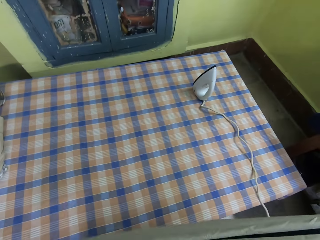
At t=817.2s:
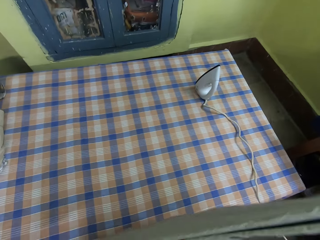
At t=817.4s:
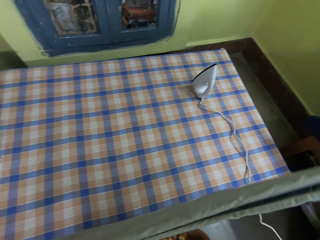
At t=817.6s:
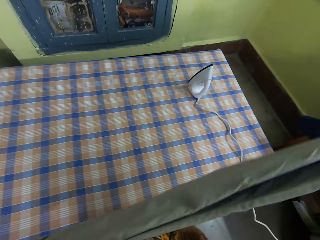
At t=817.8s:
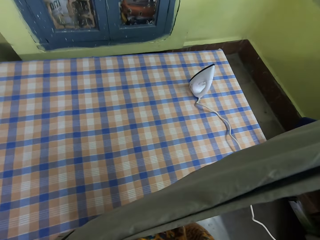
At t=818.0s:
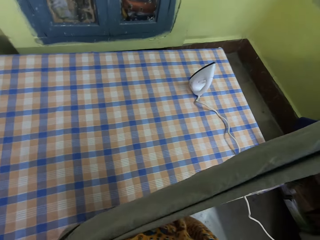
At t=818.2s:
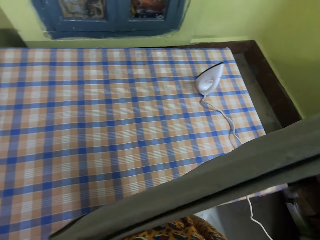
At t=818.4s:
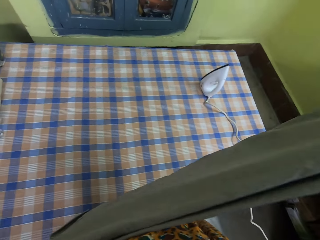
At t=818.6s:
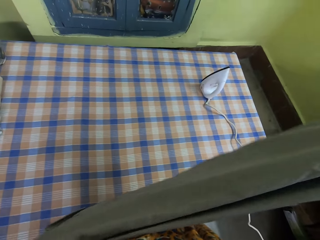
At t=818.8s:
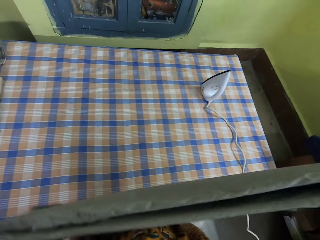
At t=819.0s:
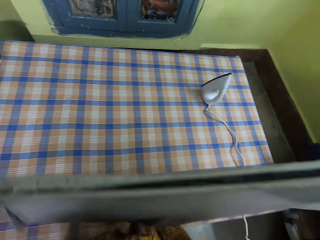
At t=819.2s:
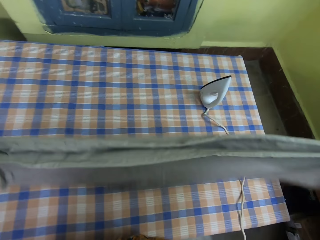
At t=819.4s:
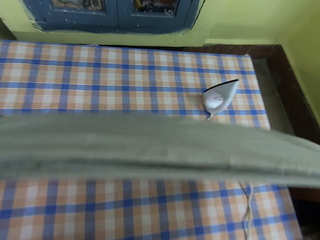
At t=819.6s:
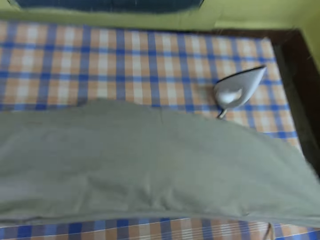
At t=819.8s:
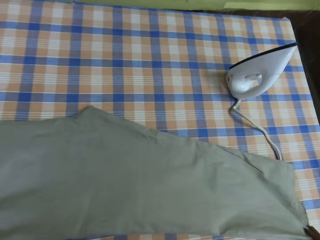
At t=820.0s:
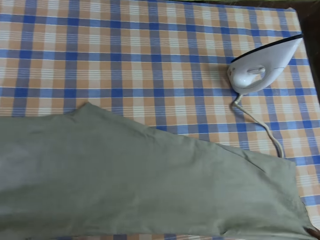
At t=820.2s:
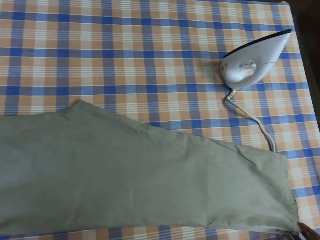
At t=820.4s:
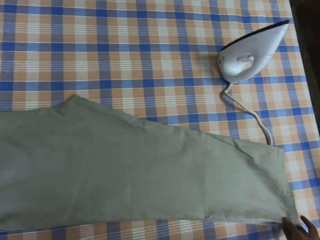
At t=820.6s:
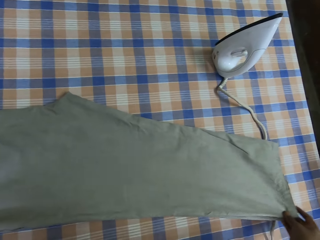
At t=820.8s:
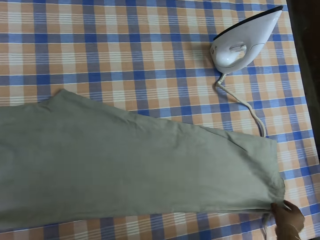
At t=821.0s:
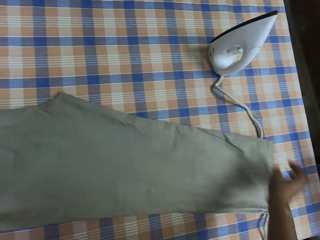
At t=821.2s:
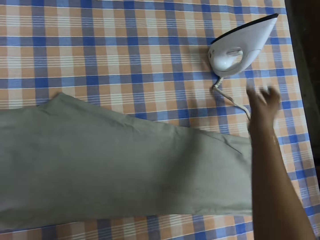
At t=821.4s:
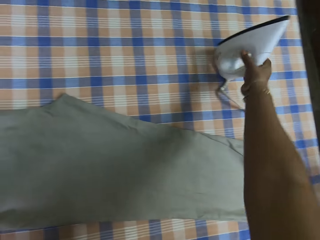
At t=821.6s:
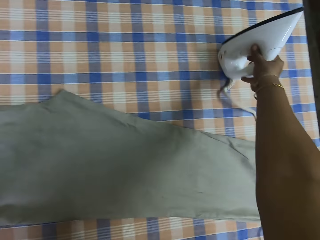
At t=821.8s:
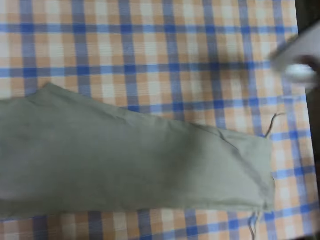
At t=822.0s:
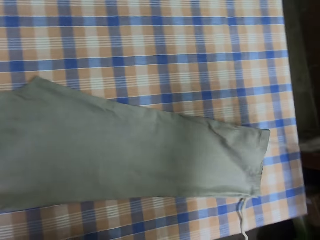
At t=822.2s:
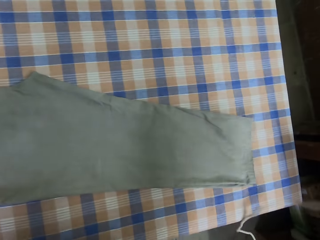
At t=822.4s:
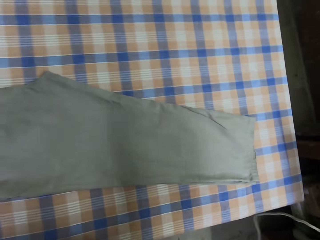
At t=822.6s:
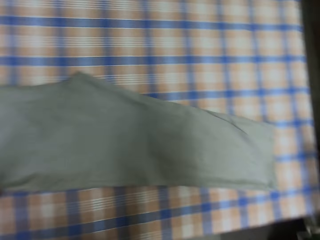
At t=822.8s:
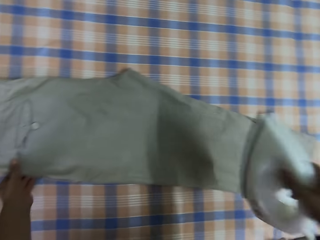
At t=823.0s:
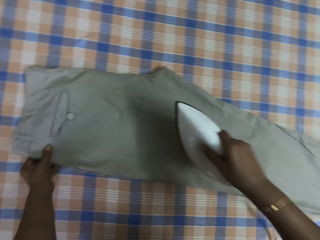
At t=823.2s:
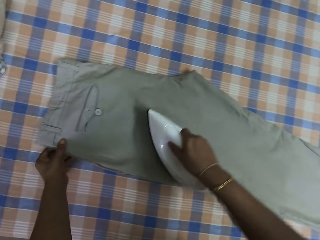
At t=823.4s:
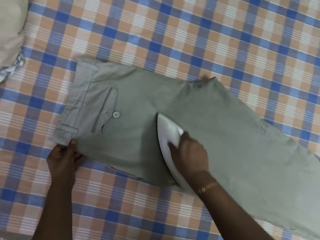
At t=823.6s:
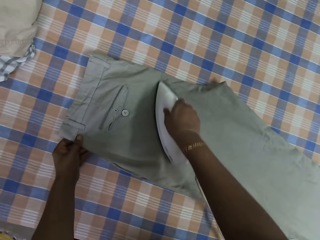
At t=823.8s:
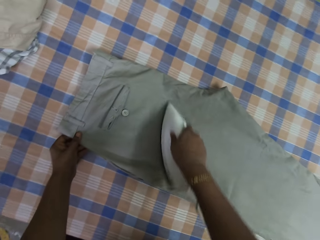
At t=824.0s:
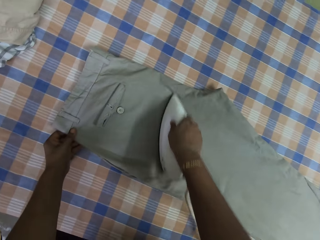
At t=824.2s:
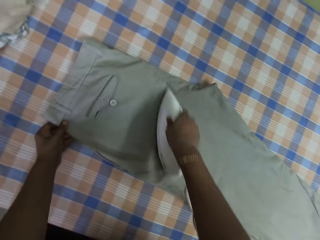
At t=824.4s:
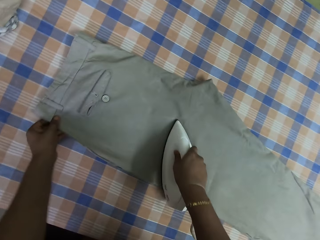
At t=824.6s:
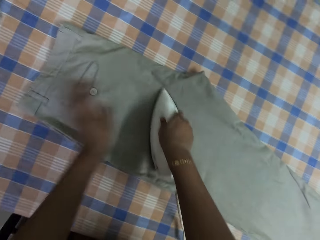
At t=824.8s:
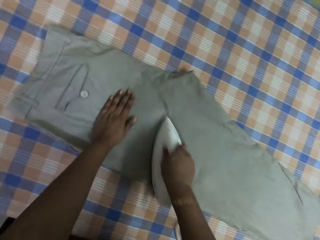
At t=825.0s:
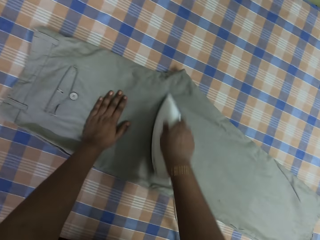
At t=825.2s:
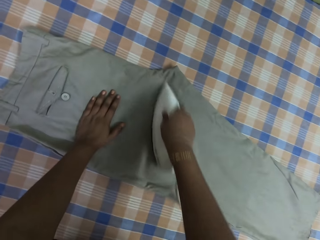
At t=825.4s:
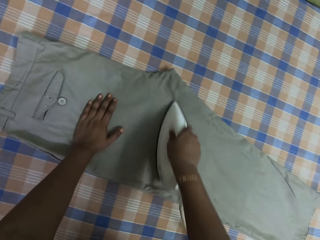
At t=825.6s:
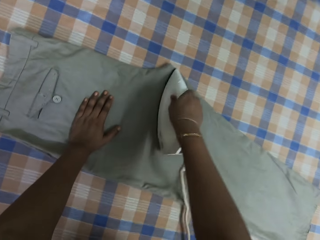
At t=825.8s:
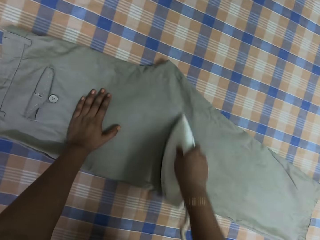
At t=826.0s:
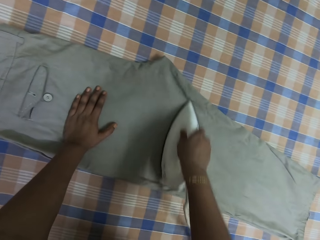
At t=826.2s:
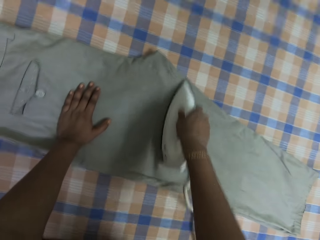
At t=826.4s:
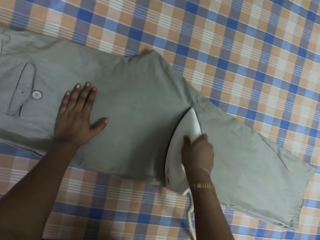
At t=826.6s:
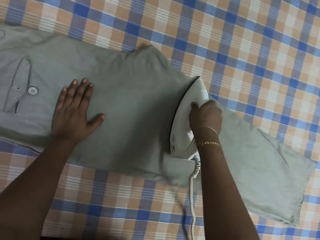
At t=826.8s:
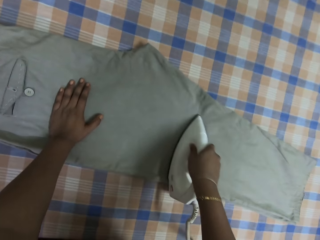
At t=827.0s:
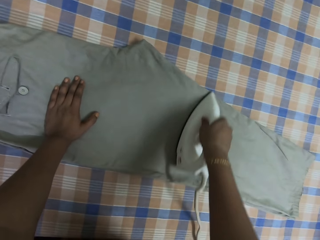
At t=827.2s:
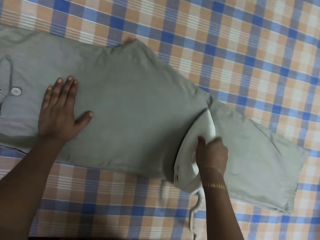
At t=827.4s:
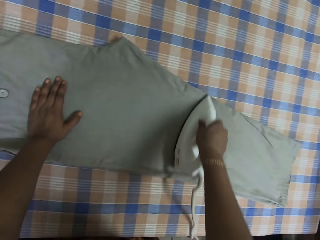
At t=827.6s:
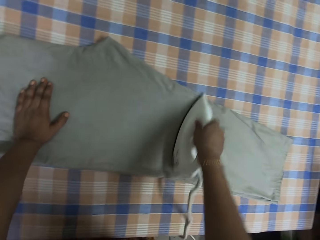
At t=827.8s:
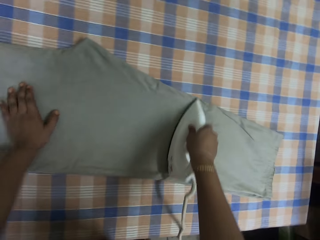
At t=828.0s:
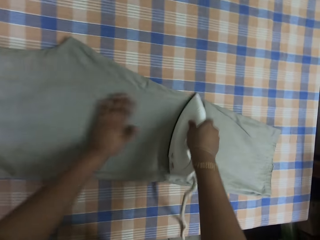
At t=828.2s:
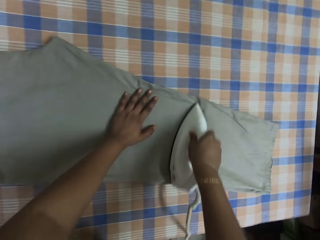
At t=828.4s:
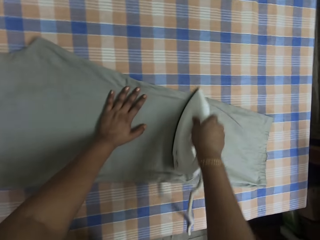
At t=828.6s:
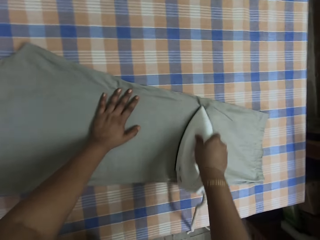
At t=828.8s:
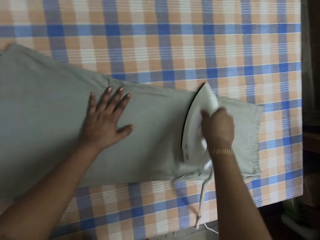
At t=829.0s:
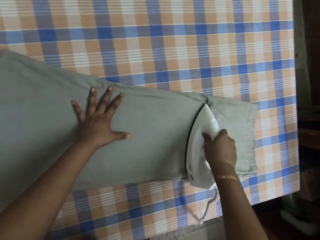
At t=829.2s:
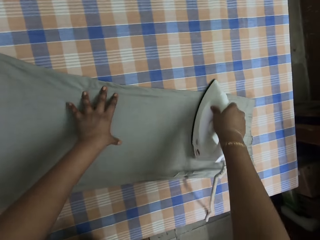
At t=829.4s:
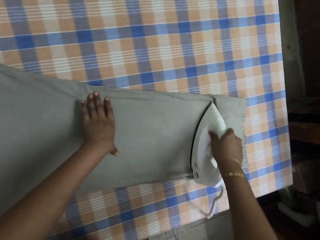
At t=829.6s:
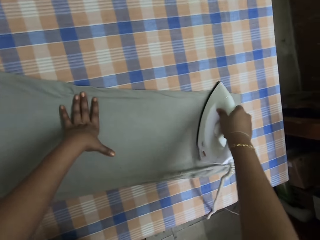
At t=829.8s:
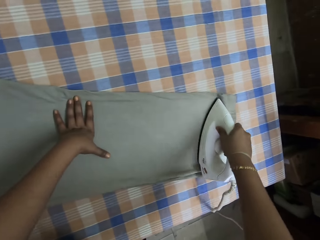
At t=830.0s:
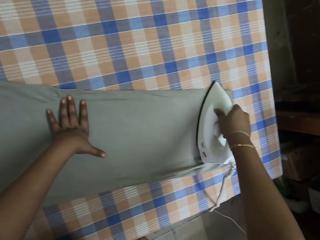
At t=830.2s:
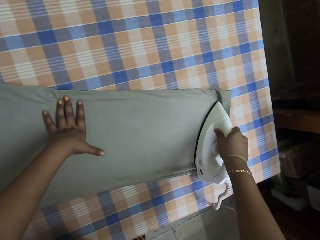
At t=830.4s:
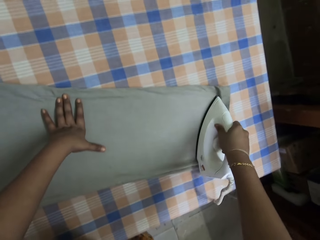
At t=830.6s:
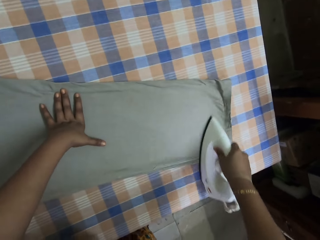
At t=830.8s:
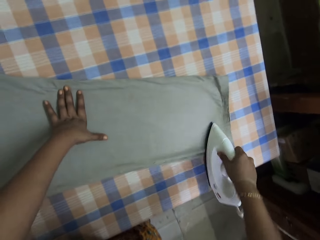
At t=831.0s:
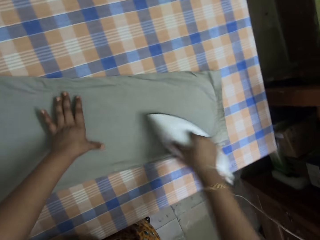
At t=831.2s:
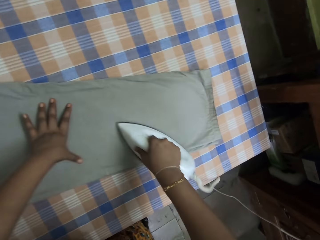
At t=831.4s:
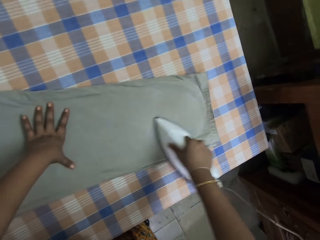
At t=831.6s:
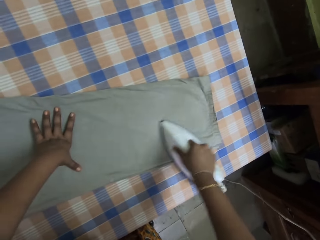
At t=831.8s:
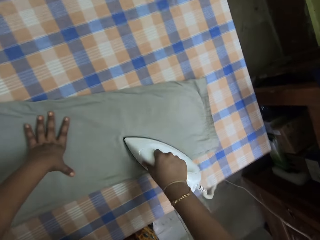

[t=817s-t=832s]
The camera wearer places the trouser on the table. She picks up an iron box and irons the trouser. She puts her left hand on the pants and moves her left hand on the pants.

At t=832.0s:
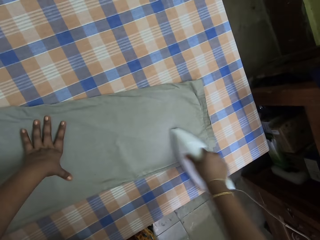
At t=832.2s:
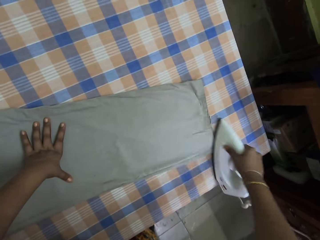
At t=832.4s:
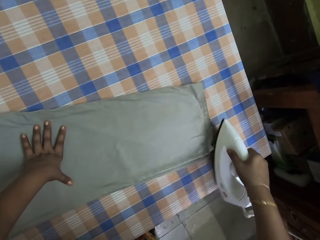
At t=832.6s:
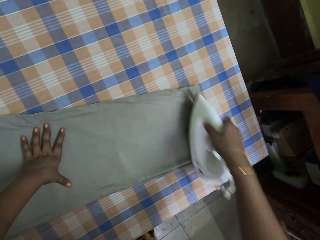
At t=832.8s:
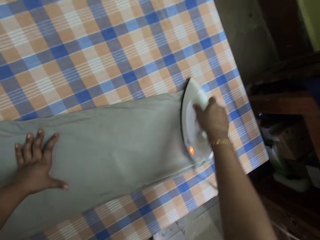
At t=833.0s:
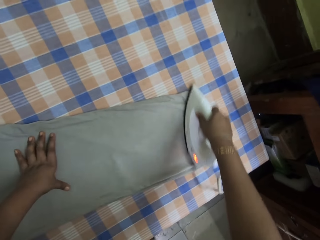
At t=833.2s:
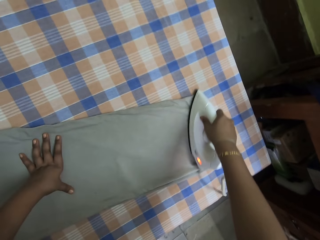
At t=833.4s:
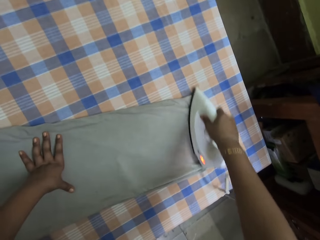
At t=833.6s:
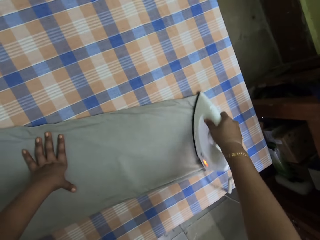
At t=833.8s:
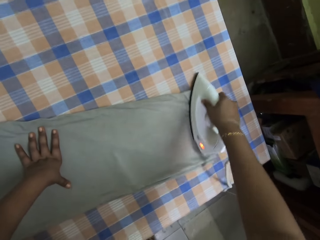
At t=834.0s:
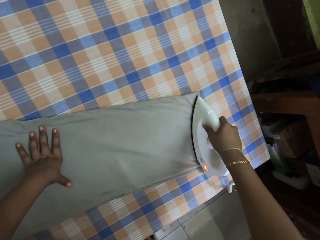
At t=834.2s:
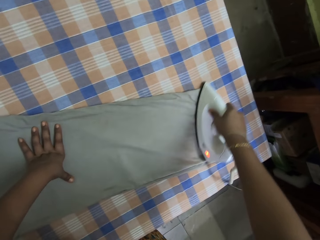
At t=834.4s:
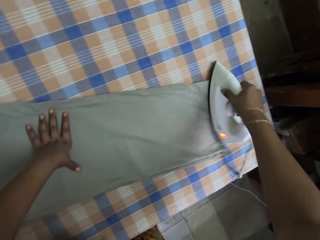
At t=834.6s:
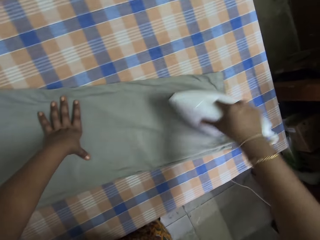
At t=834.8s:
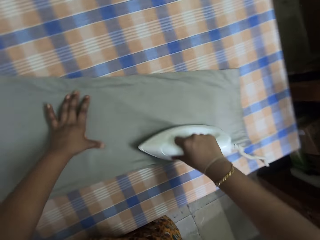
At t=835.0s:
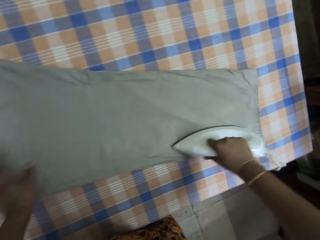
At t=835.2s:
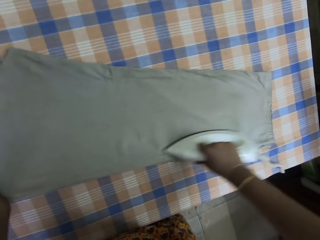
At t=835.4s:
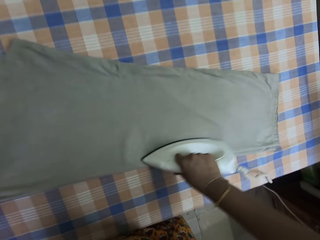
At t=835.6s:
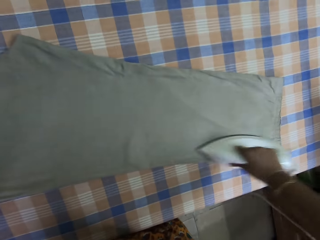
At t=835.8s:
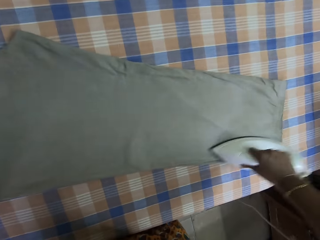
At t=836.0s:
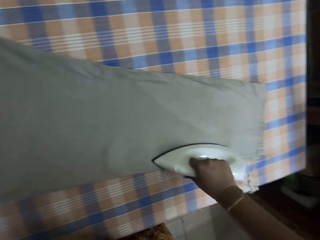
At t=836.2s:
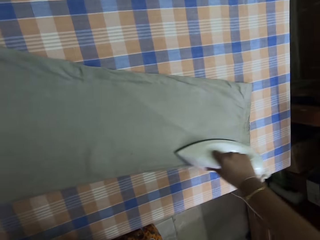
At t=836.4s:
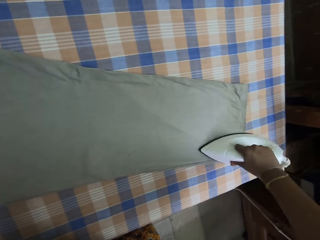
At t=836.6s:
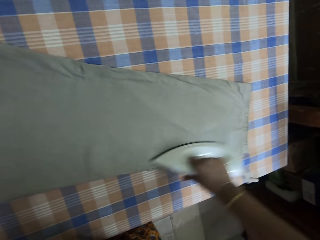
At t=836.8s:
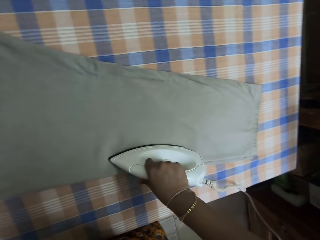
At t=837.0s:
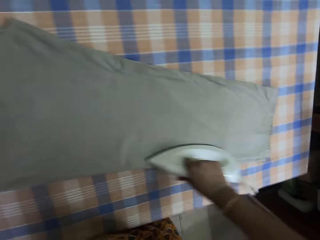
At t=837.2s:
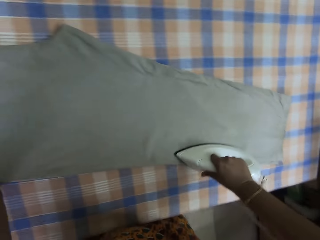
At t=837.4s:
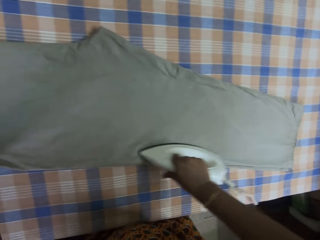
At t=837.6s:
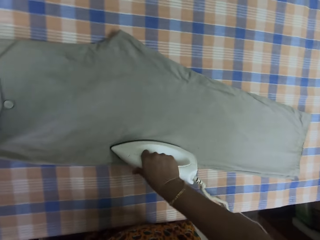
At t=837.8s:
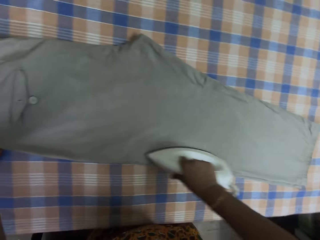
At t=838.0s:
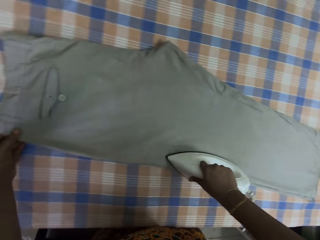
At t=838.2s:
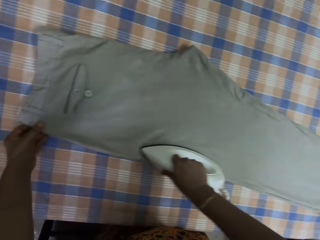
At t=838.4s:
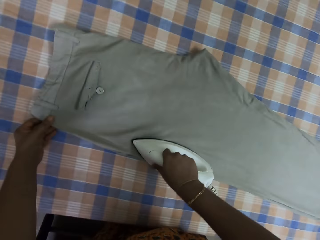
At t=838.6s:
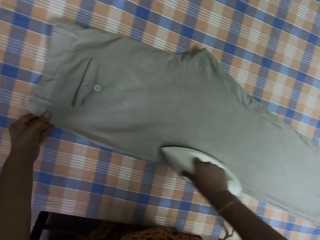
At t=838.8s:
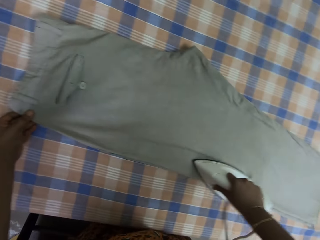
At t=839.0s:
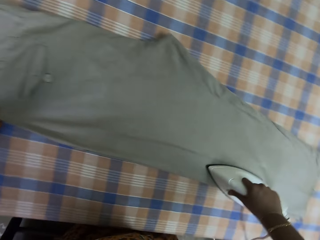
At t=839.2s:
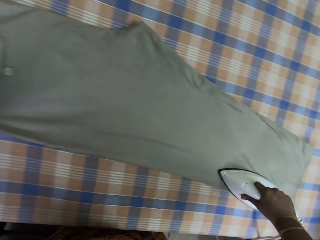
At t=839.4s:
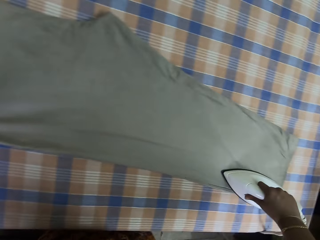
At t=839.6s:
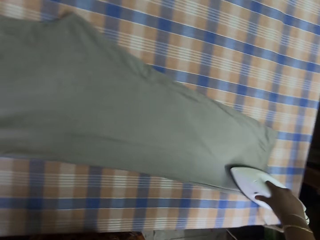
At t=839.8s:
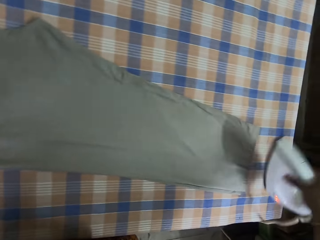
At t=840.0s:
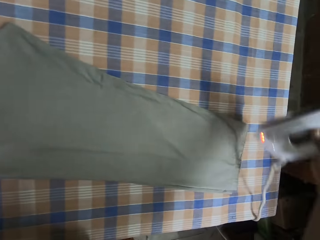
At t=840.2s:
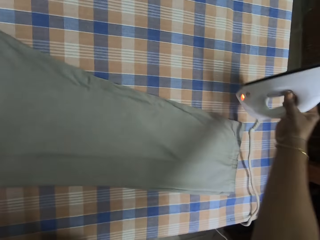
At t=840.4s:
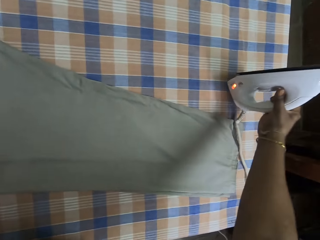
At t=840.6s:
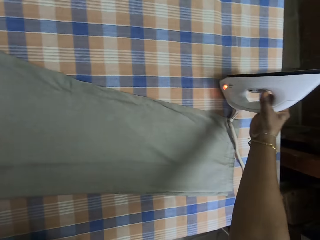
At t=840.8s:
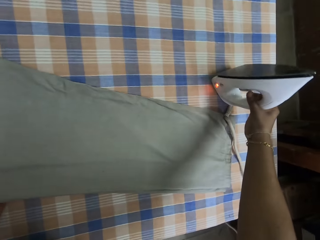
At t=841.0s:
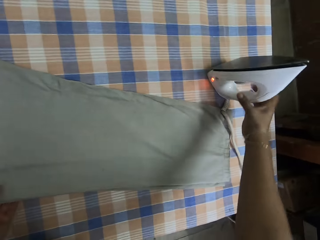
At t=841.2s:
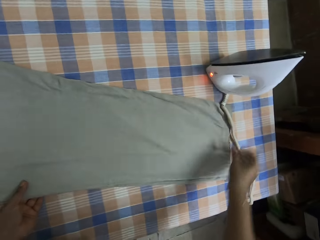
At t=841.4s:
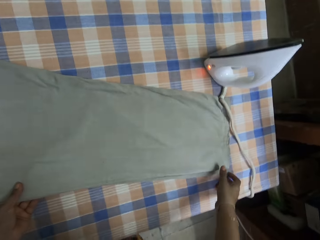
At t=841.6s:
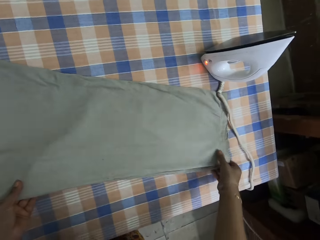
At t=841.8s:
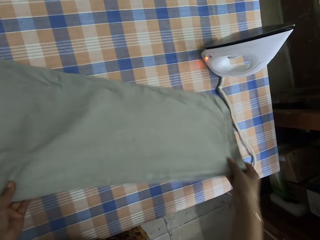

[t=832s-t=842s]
The camera wearer puts the iron box on the table. They turn the trouser.
